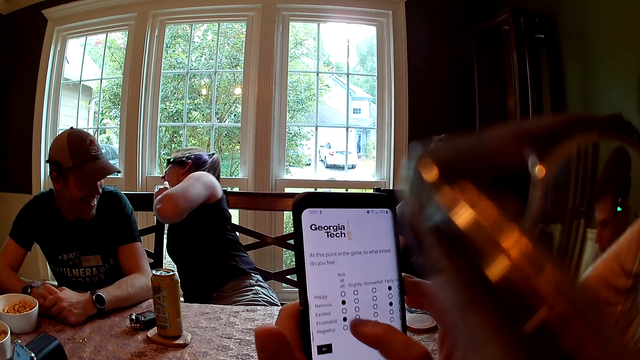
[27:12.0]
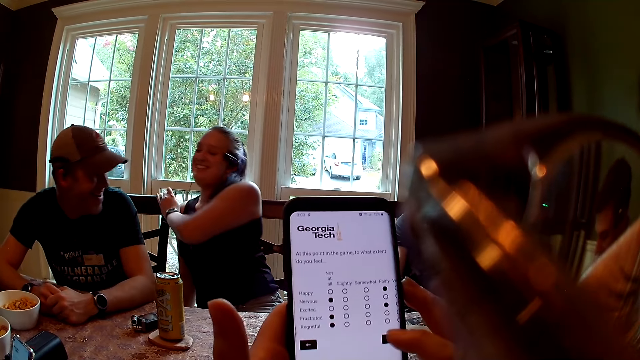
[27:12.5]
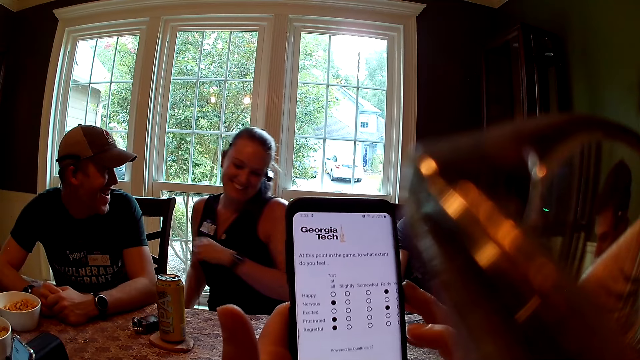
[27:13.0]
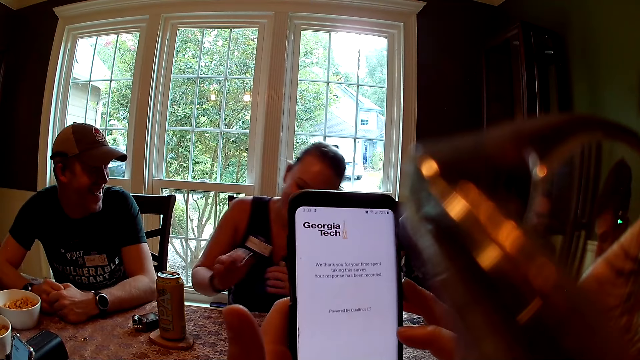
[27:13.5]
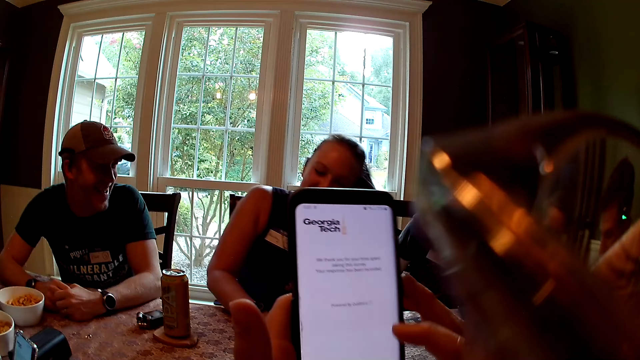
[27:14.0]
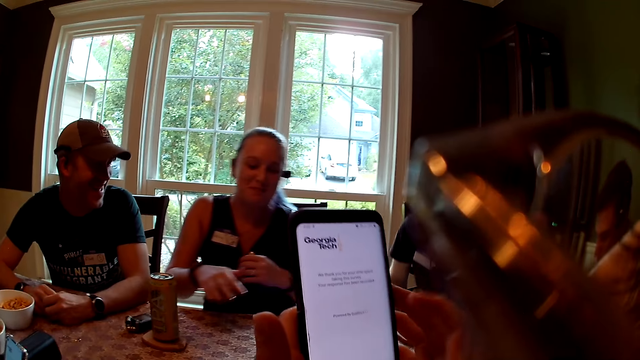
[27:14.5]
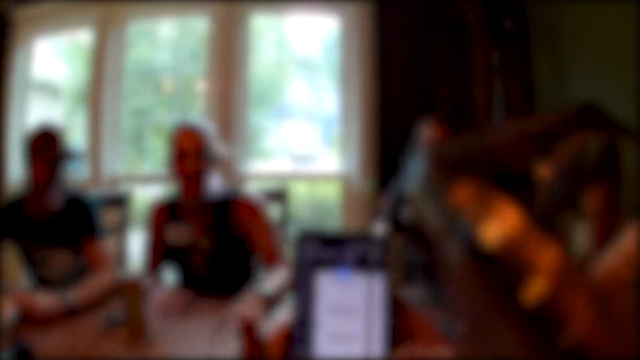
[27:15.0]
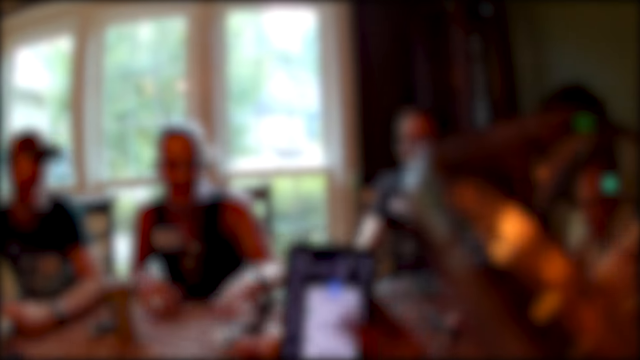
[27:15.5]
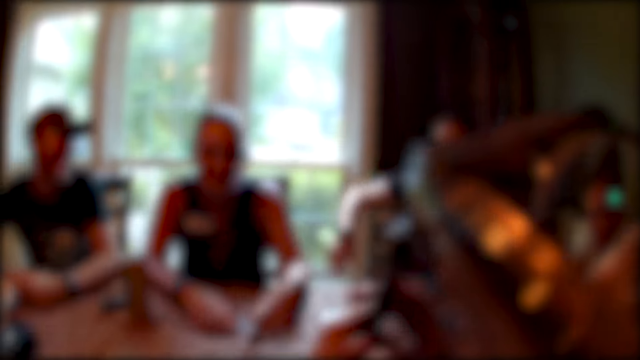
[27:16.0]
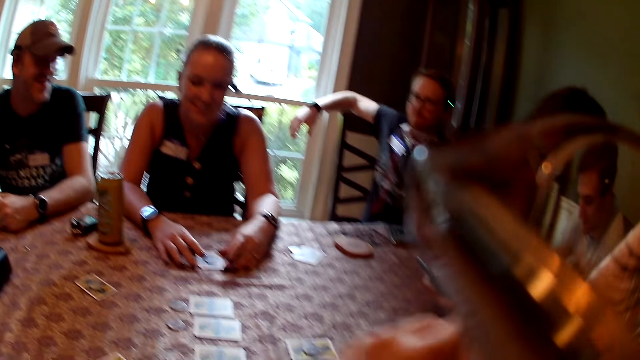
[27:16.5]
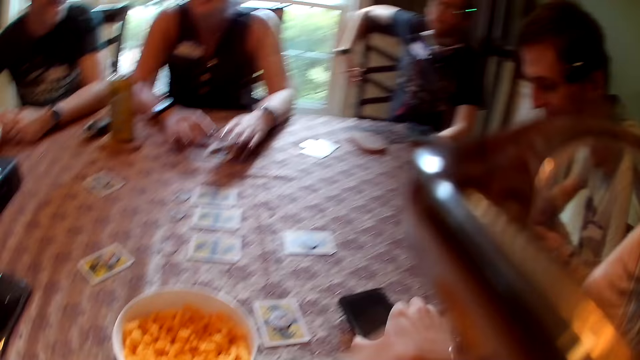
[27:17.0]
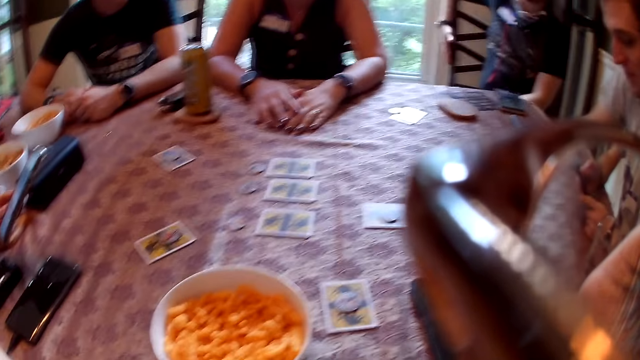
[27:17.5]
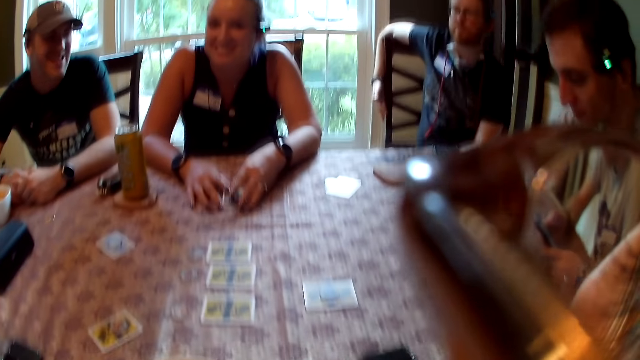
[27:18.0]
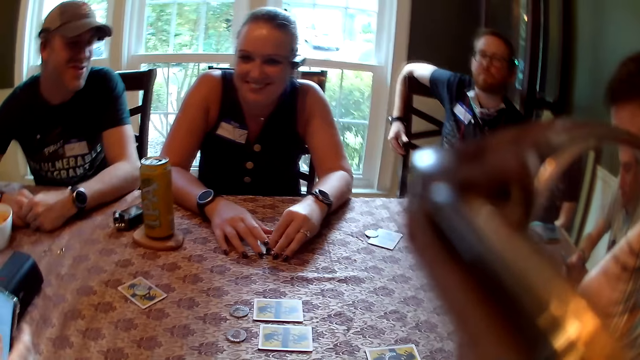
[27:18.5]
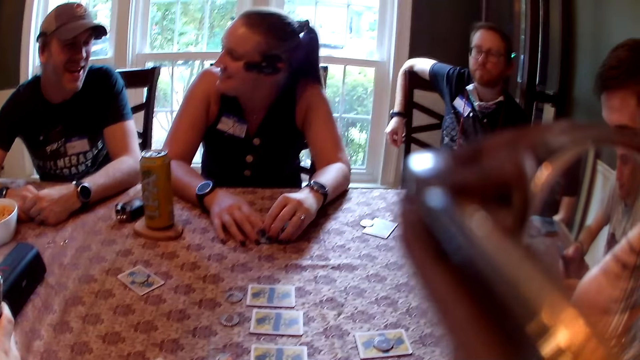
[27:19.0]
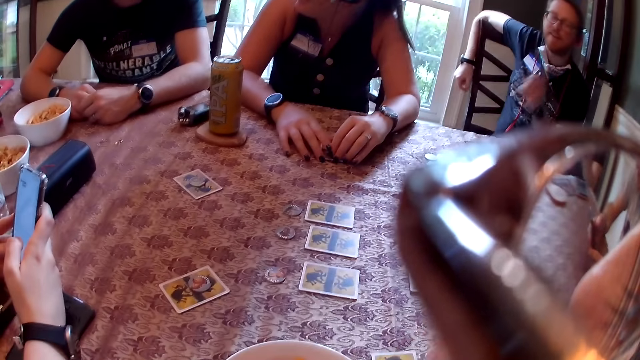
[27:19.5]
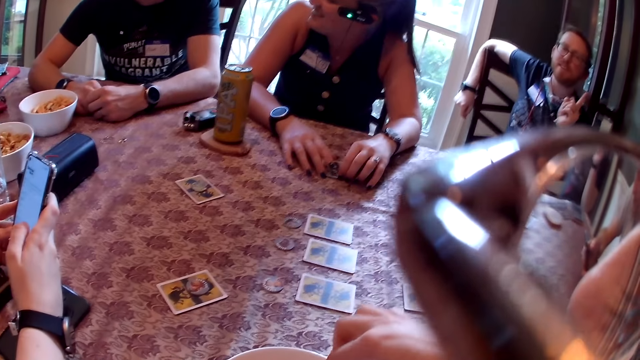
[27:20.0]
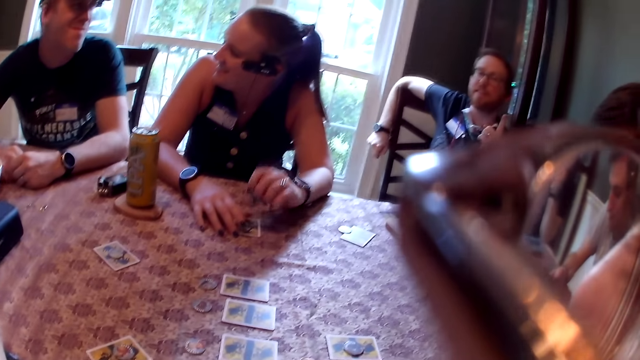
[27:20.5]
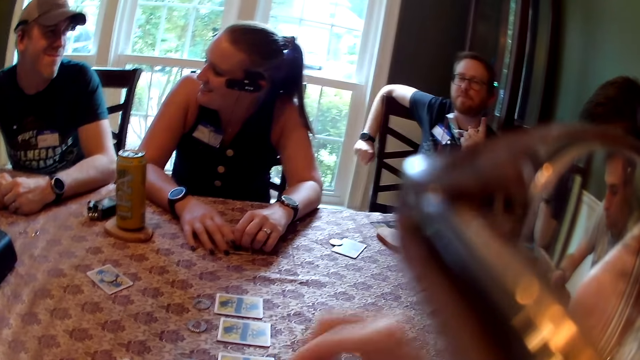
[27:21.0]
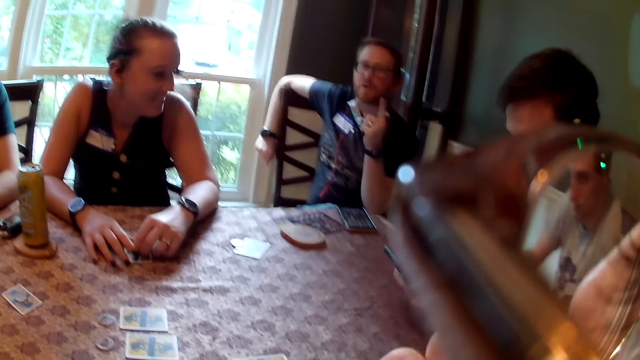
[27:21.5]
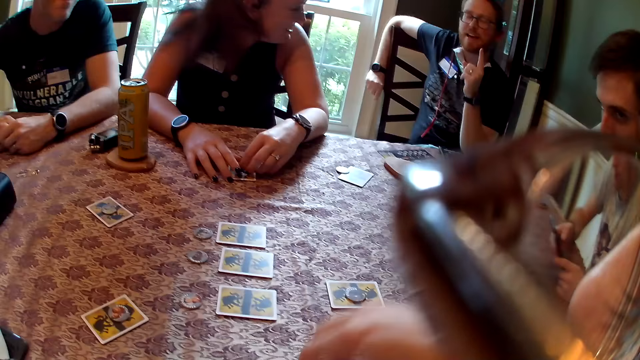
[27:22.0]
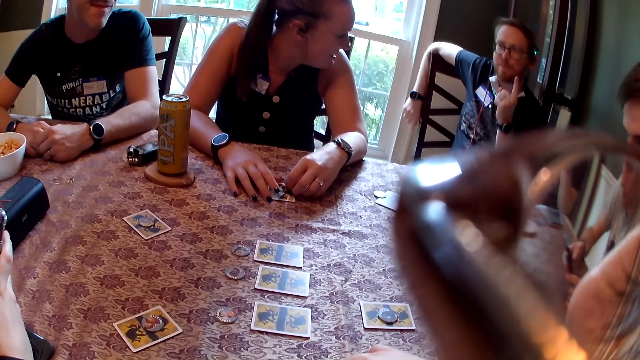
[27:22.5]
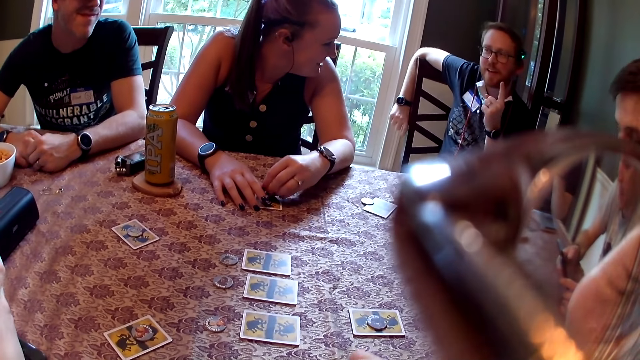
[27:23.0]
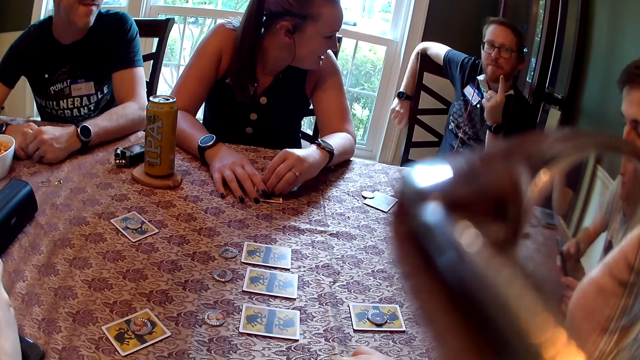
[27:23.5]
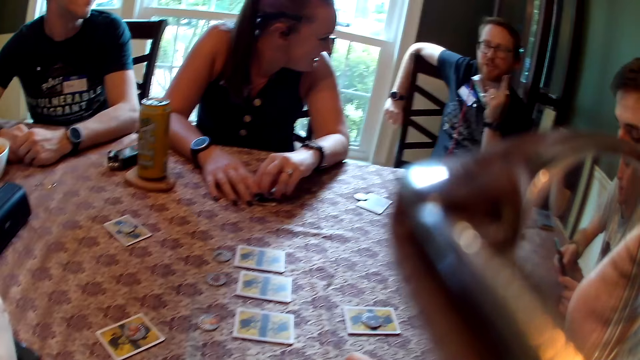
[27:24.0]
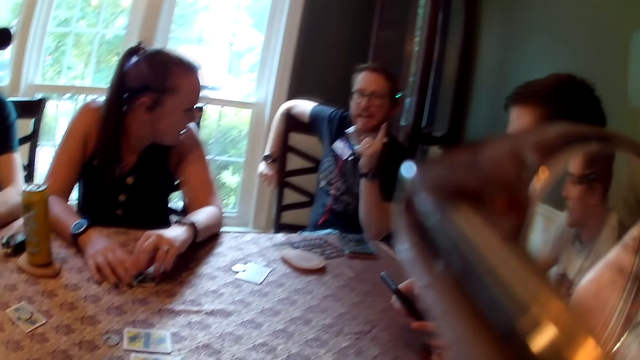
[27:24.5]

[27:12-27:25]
A woman places both hands on the table. The camera wearer places the phone on the table with her right hand. A man places both hands on the table. The man converses with the woman. Another man converses with a man, a woman, a third man and a person. The camera wearer picks up chips from the bowl on the table with her right hand. She converses.

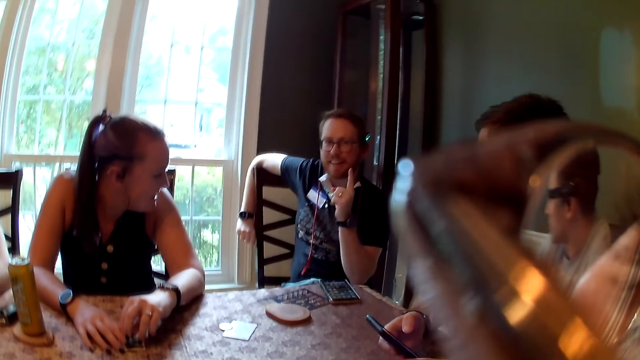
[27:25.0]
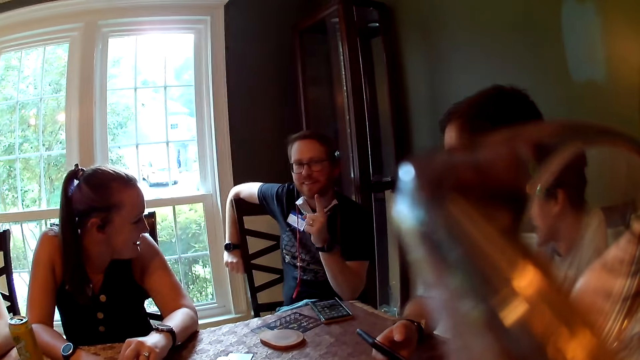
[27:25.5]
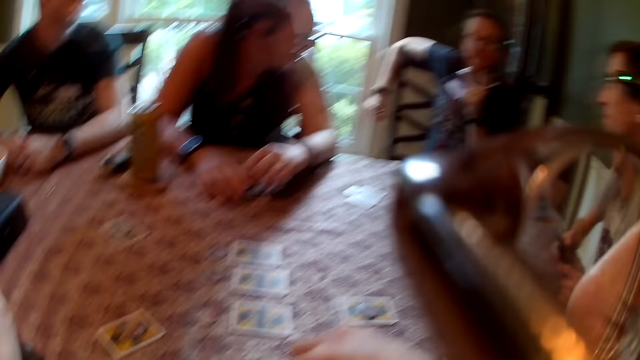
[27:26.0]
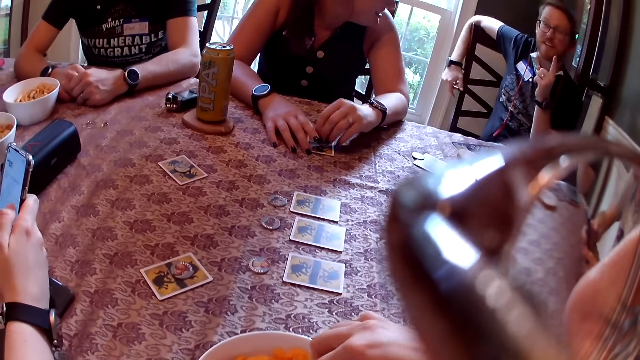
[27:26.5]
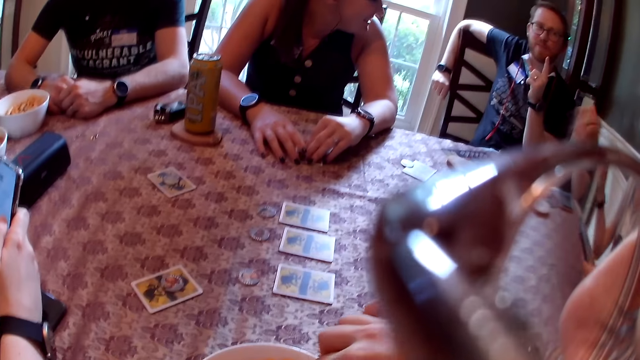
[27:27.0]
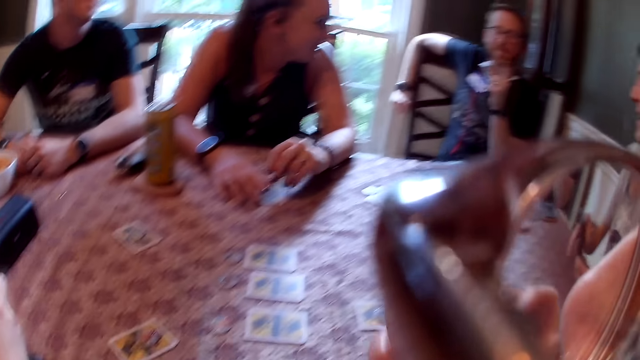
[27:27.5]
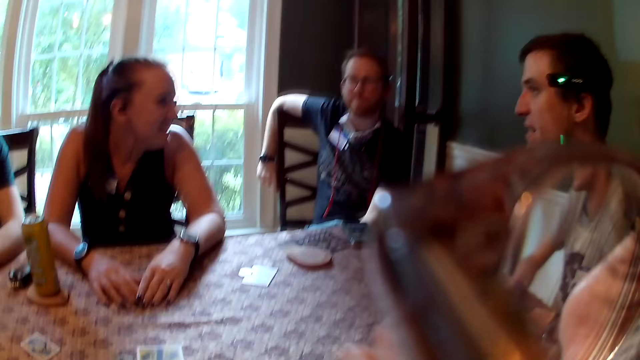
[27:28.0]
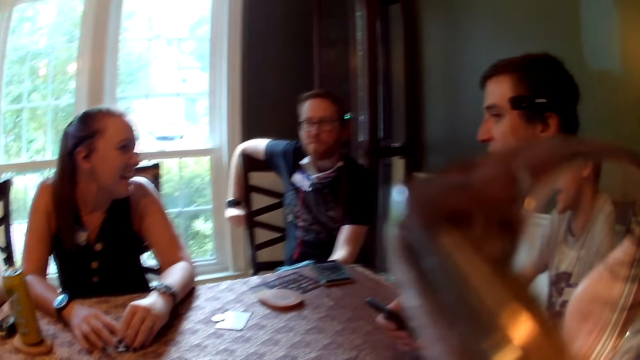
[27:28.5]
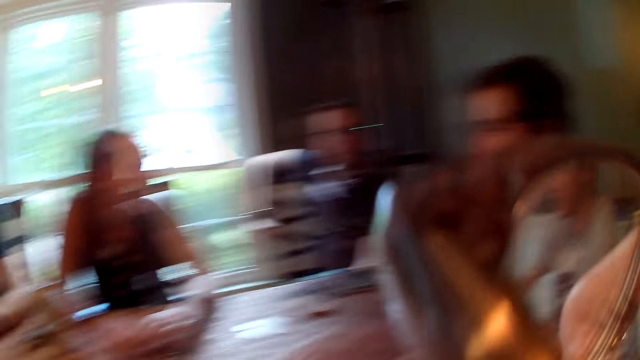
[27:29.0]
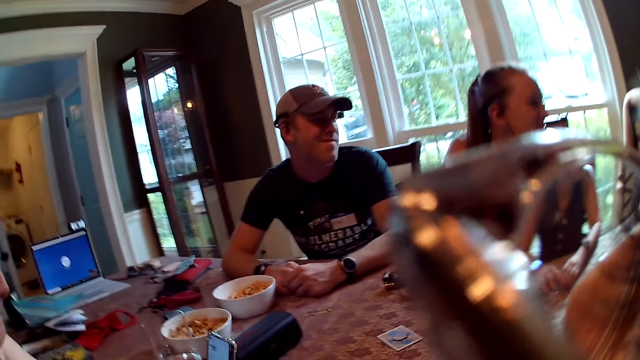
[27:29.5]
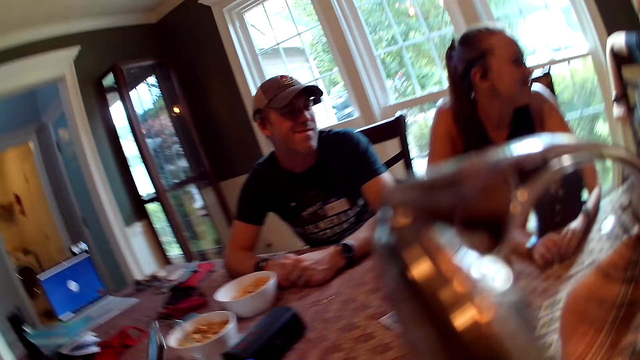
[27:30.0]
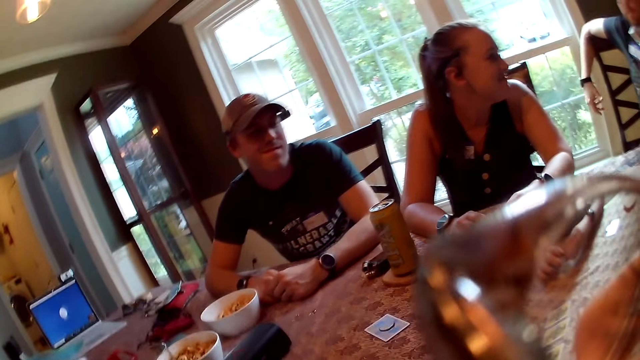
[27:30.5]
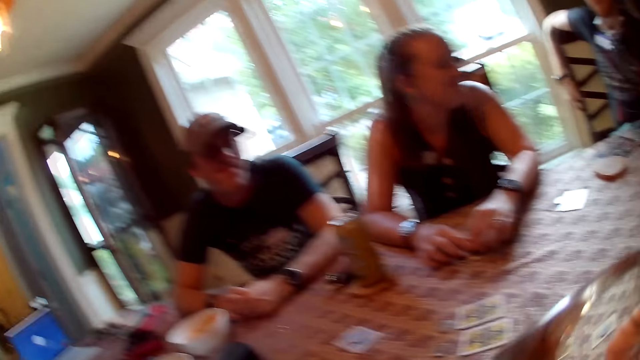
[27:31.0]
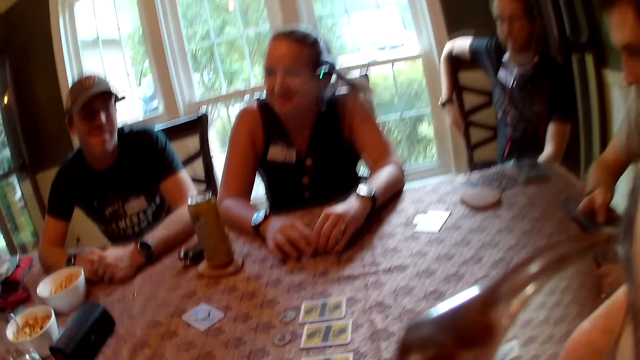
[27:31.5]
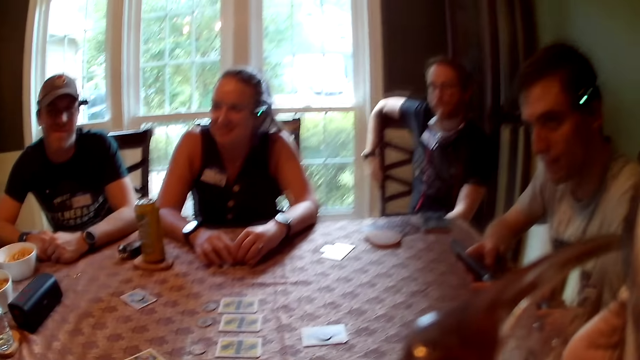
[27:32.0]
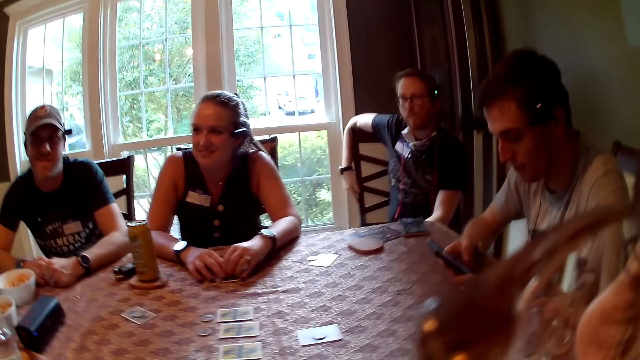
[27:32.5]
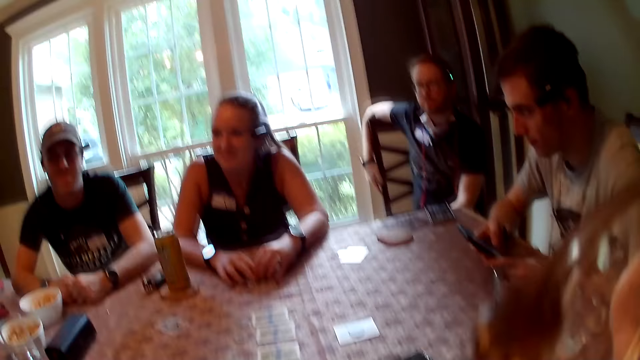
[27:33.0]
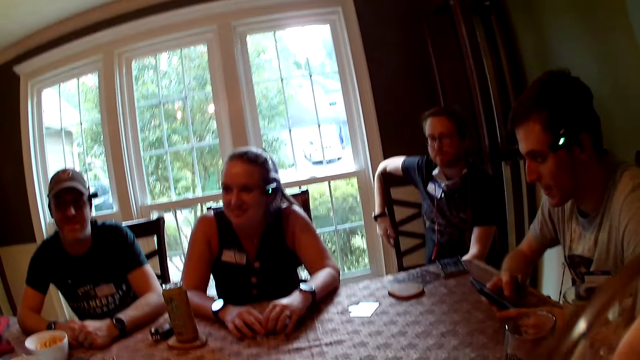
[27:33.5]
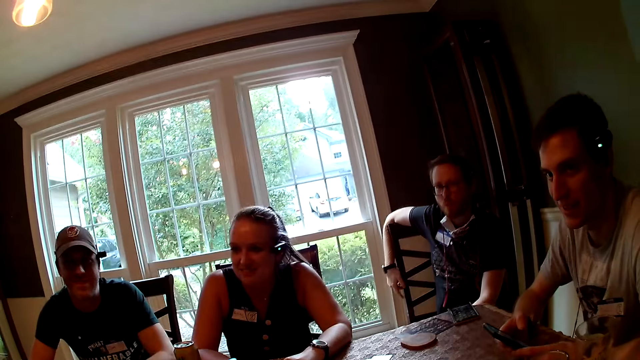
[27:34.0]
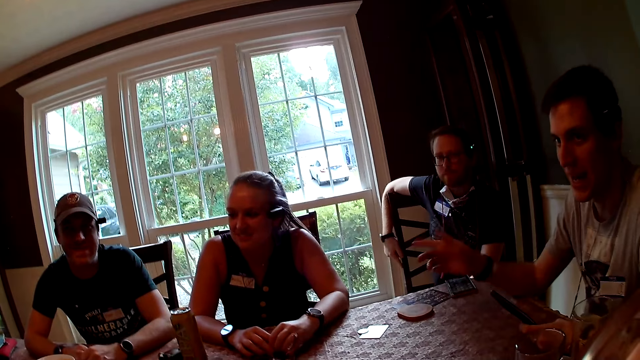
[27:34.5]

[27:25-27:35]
A man converses with another man, a woman, a third man and a person. The camera wearer converses with the second man, the woman, the third man, the person and the first man. She eats chips with her right hand. The third man converses with the second man, the woman, the first man and the person. Another woman holds a phone with both hands. The person converses with the second man, the first woman, the first man and the third man. A fourth man holds a phone with both hands.
